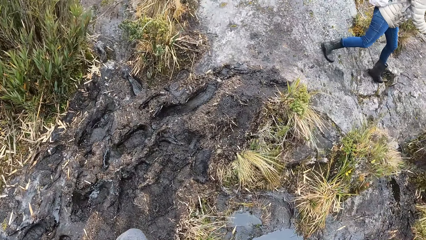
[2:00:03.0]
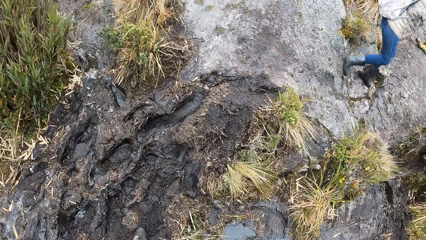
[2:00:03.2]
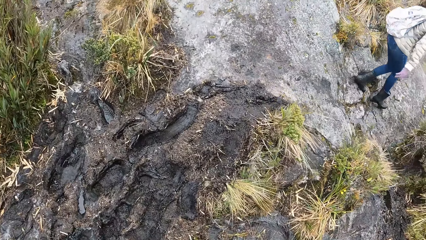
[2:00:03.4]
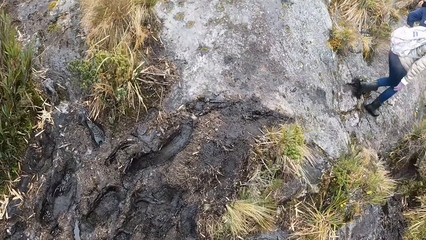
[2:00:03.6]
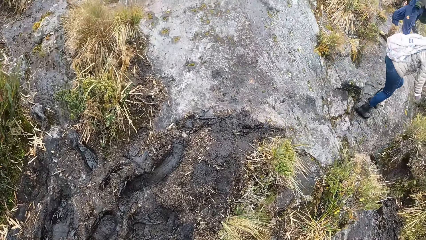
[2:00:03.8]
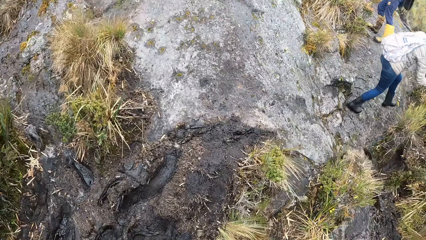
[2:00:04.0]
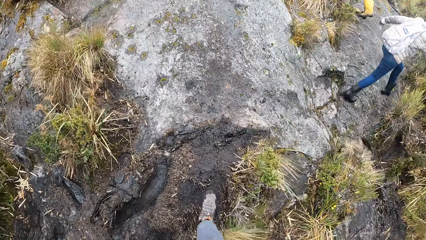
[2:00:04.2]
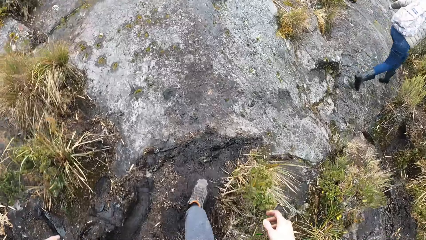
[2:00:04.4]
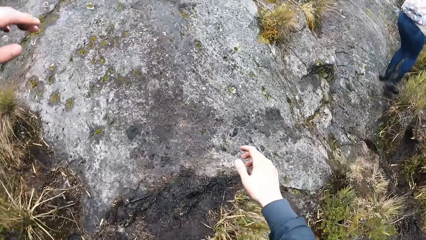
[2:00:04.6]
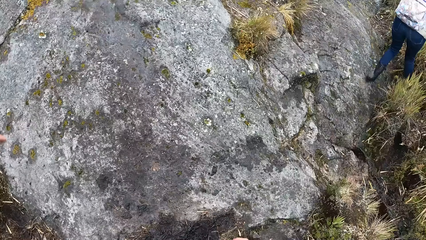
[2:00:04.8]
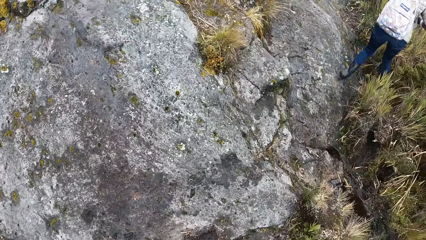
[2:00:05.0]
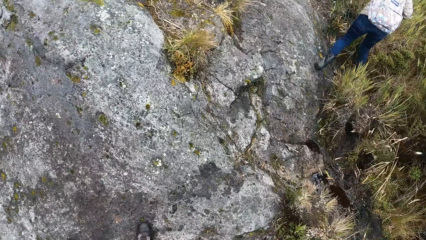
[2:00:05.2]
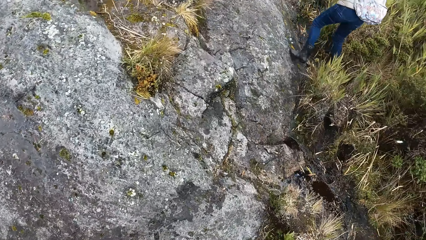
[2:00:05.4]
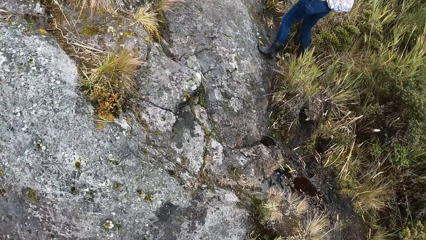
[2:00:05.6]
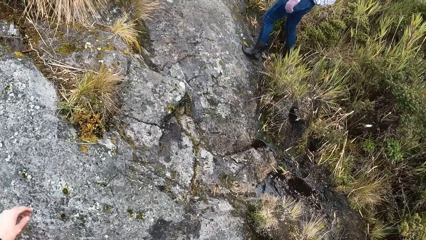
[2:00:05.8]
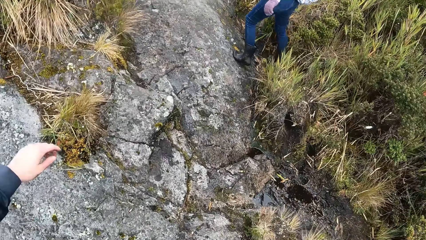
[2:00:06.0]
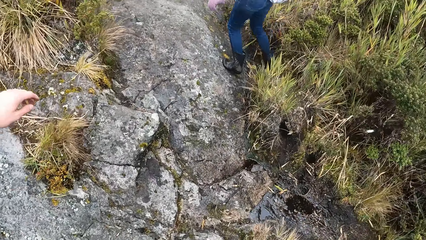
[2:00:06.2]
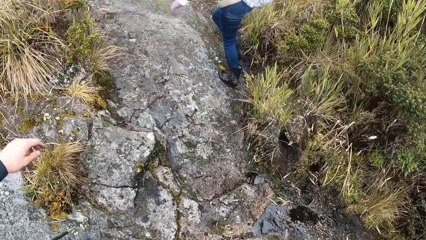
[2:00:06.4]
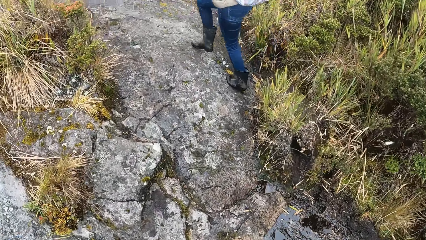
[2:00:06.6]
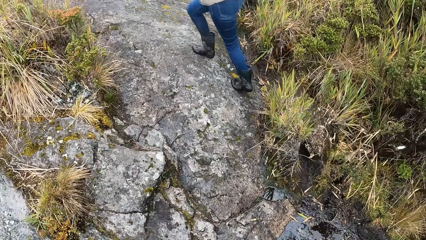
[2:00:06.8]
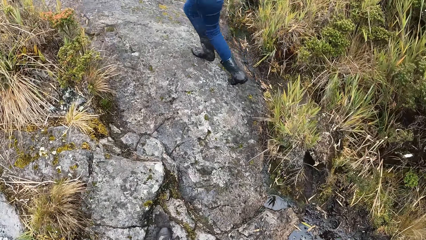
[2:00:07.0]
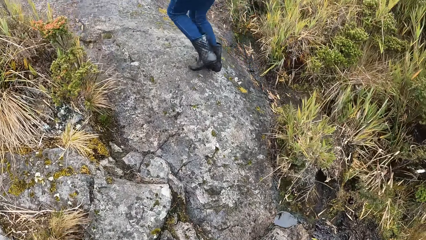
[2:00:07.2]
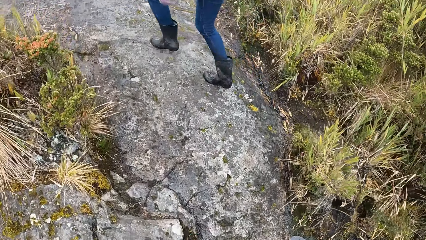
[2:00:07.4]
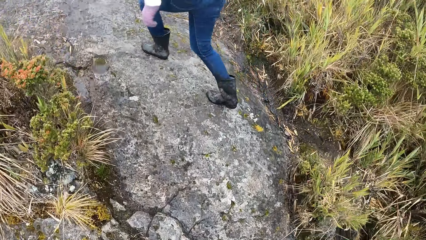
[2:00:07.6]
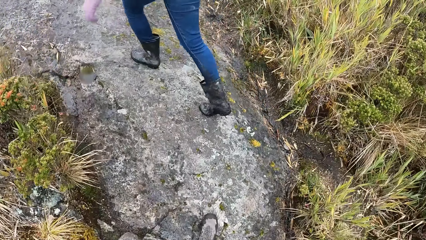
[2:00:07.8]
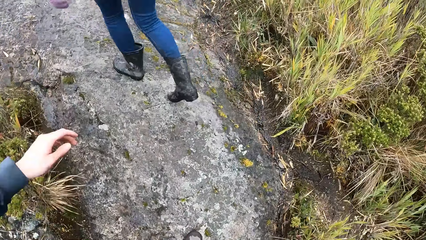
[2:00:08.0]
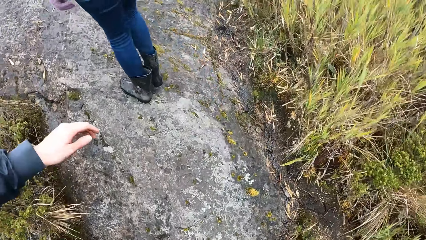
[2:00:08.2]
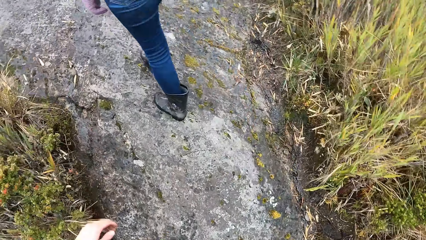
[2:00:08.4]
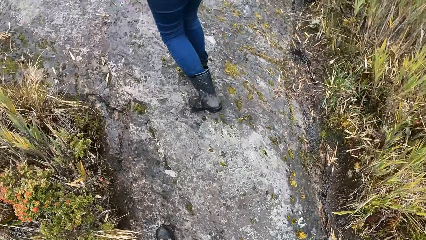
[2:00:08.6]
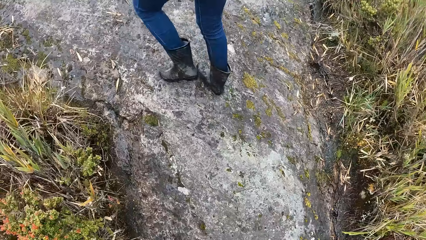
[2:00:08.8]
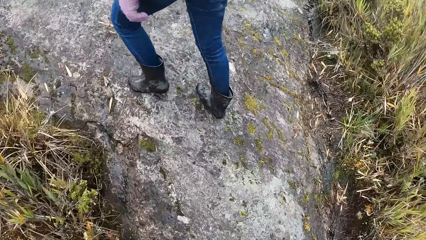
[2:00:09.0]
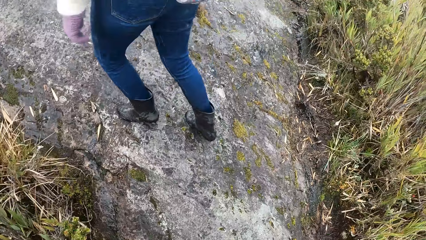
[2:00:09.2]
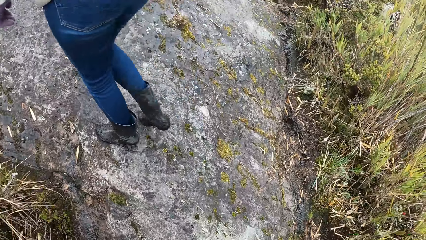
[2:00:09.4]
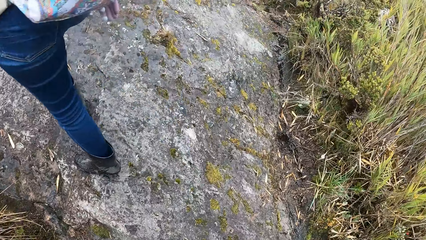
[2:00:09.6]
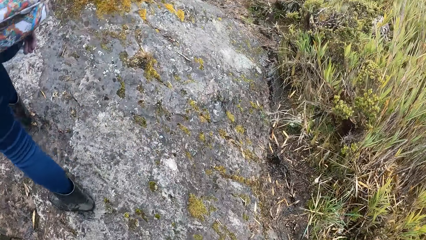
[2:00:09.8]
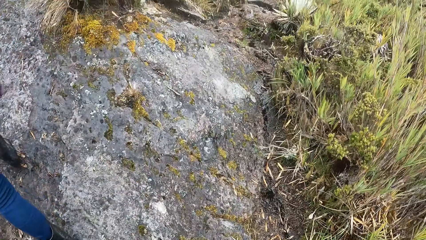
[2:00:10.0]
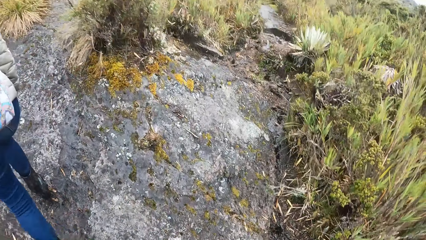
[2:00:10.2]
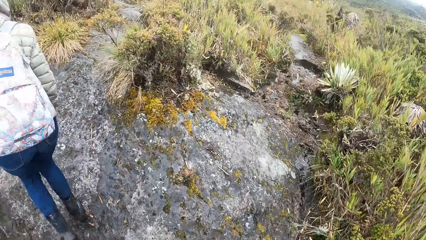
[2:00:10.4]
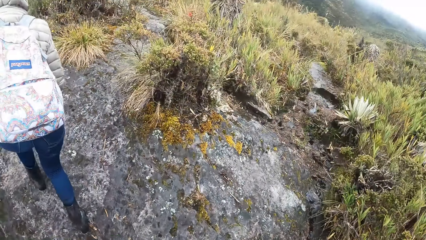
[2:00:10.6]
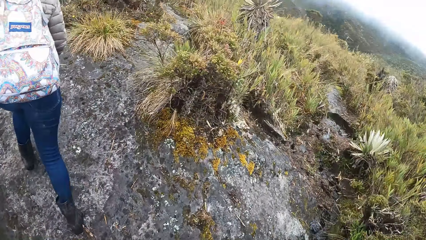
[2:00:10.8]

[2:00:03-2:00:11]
The camera wearer jumps over the swamp. They walk along the pathway of the forest. The woman walks along the pathway of the forest.

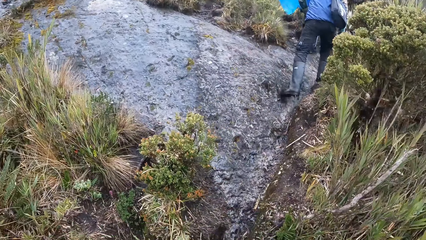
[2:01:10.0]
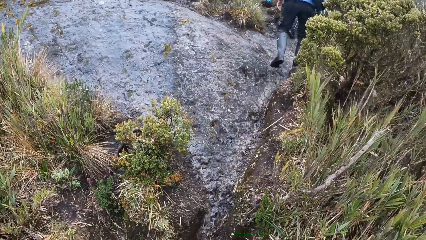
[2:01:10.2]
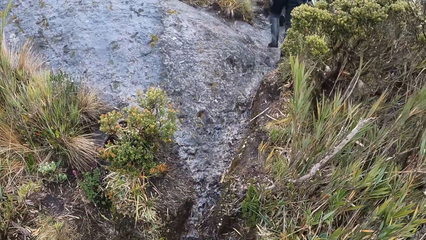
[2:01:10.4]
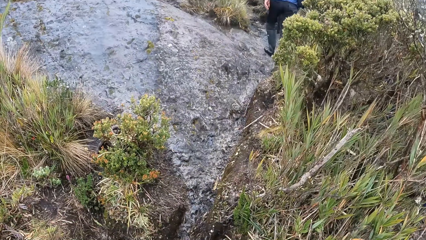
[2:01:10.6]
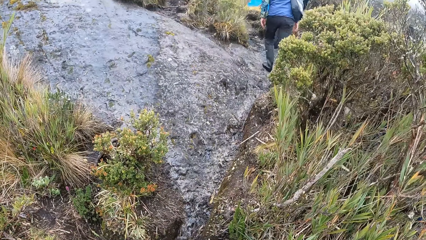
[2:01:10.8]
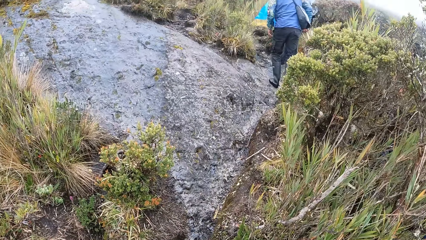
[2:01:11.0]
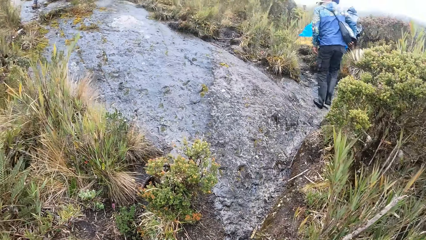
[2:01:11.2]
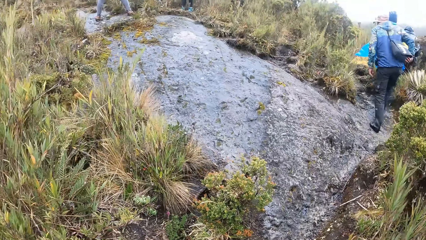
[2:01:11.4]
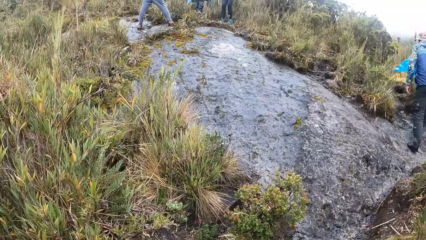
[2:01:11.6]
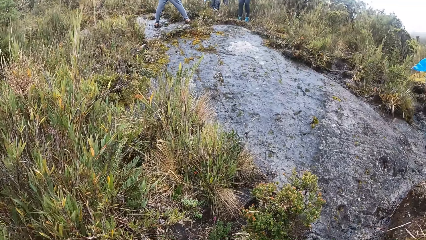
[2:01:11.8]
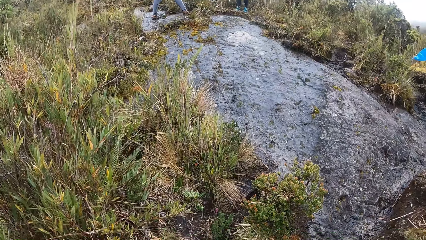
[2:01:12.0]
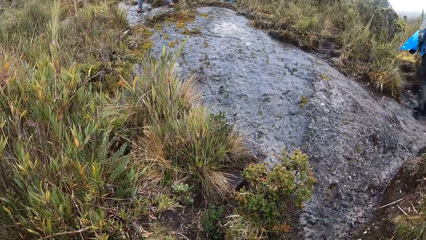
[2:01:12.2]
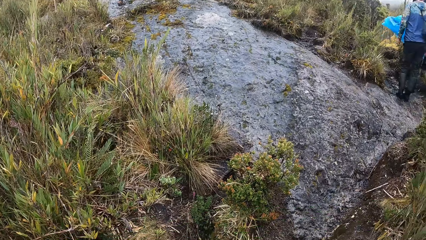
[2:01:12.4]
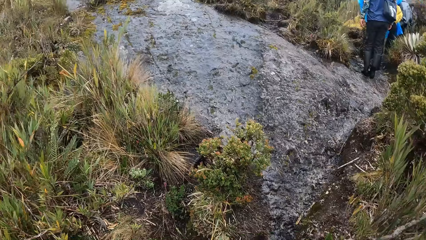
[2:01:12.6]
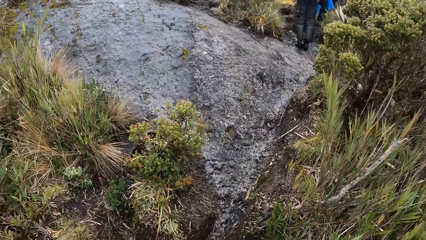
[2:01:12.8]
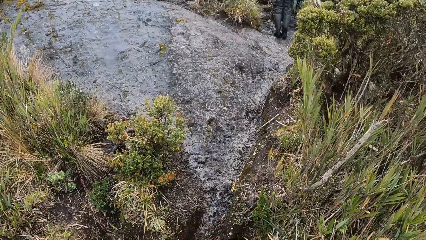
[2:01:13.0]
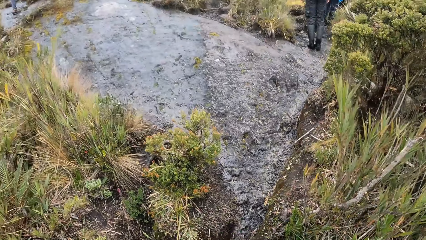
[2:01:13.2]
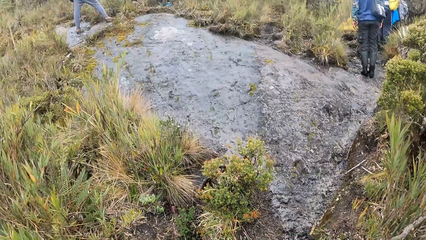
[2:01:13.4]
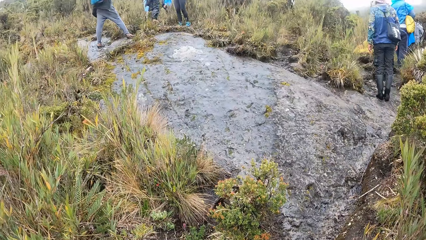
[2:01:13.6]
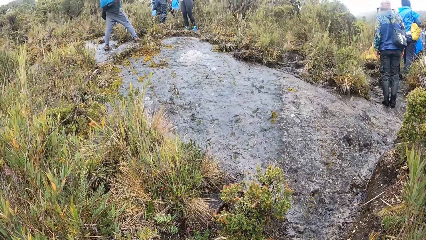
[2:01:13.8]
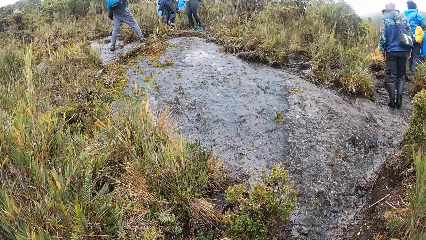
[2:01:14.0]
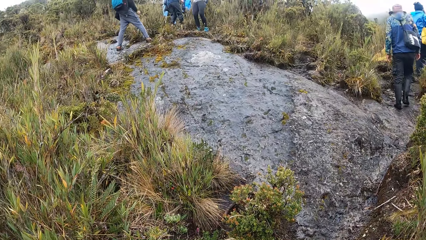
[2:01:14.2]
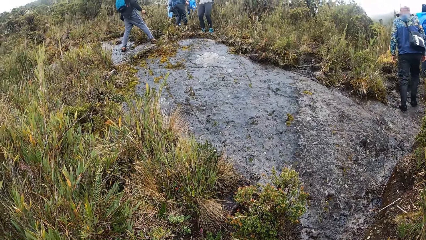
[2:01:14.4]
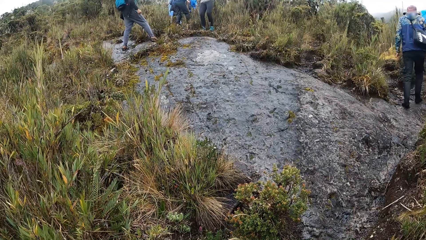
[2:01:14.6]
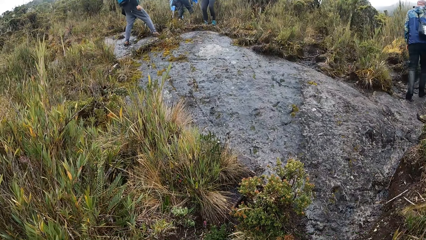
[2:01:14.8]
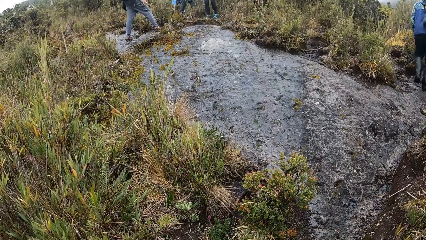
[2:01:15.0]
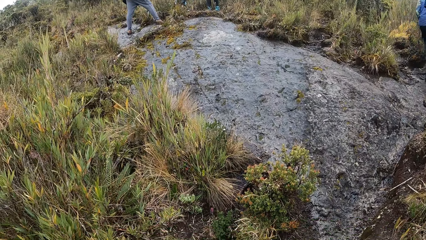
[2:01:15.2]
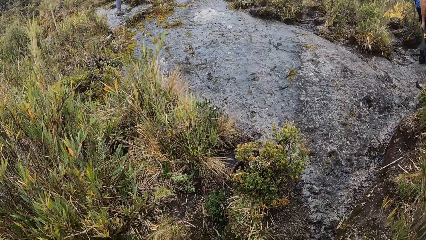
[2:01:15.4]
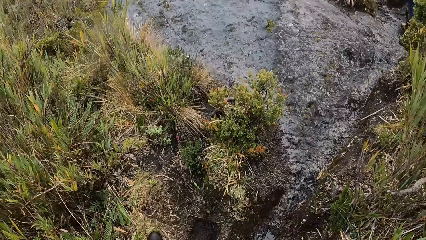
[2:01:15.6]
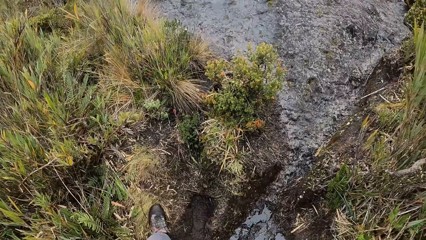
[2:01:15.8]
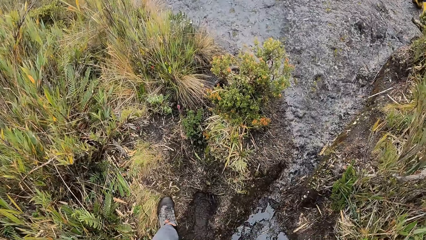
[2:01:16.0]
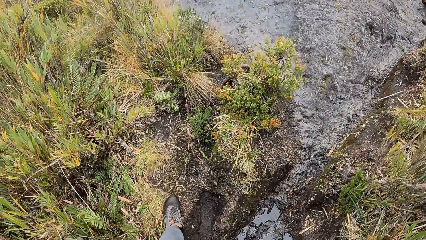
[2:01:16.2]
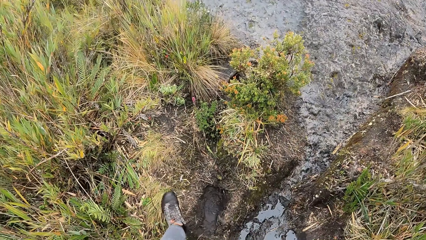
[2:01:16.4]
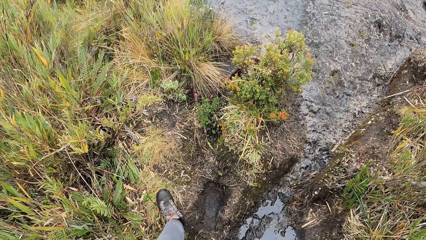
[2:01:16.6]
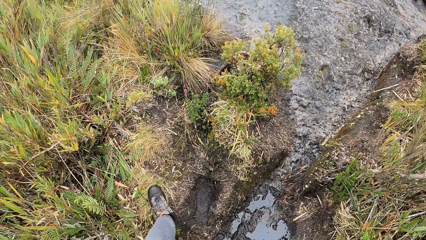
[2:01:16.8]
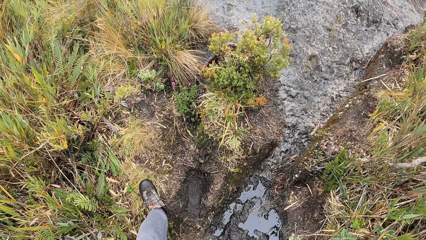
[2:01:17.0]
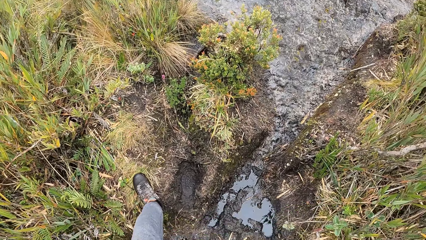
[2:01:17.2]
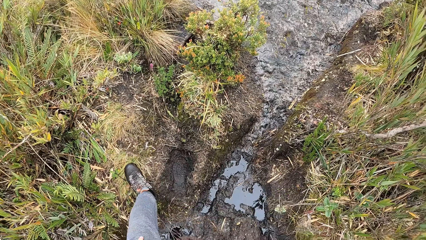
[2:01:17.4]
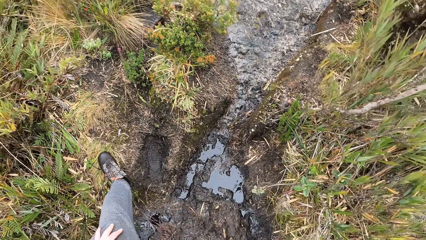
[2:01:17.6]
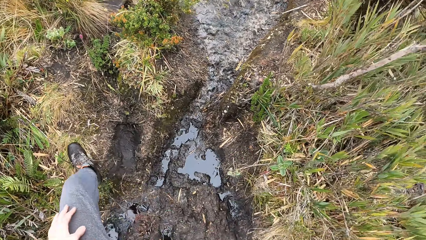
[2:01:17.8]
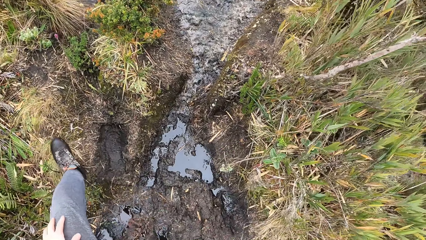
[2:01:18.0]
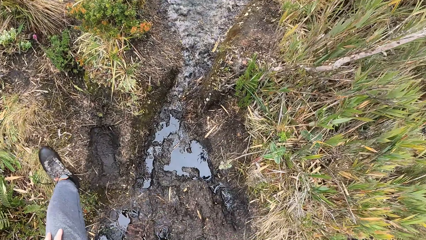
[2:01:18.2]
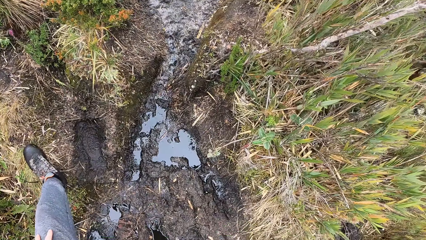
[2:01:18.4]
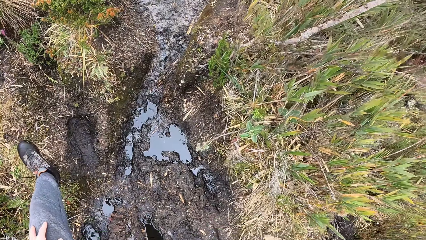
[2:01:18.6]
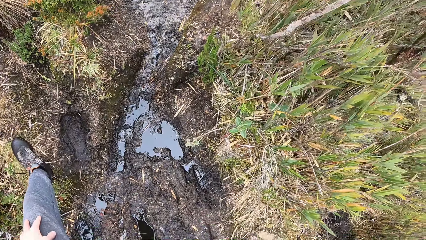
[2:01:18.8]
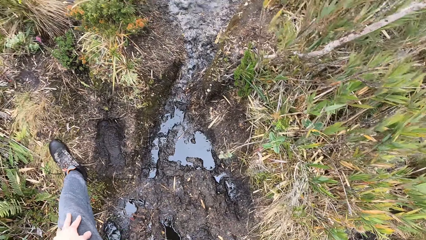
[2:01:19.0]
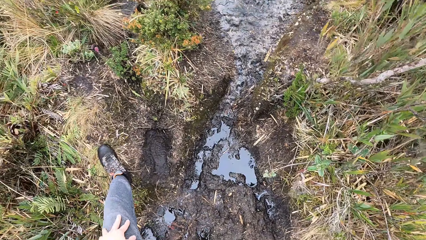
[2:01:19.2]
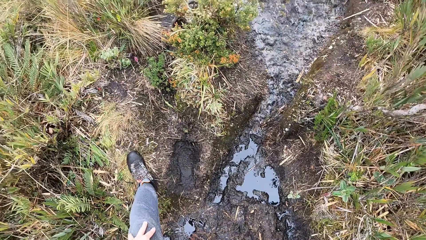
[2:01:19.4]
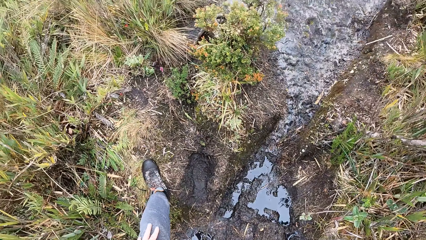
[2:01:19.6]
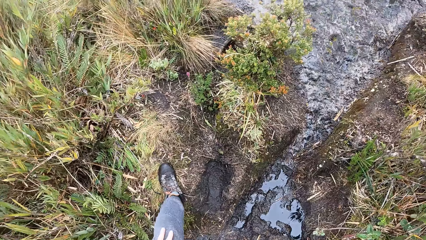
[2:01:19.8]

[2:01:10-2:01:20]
The camera wearer looks around the vegetation.
